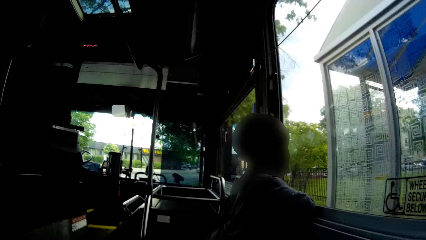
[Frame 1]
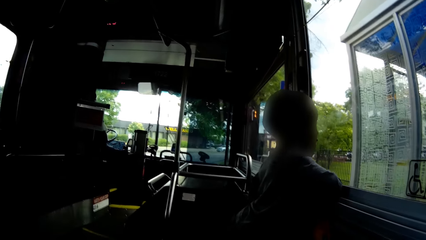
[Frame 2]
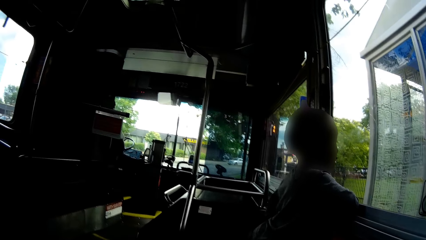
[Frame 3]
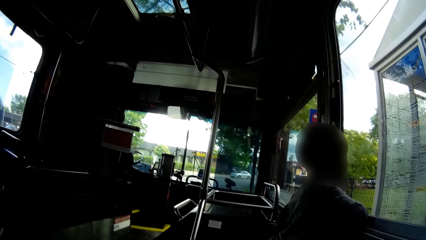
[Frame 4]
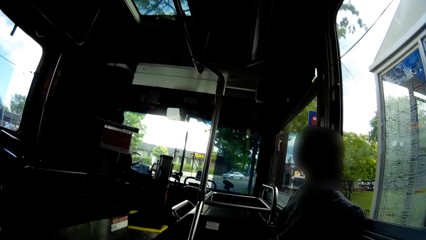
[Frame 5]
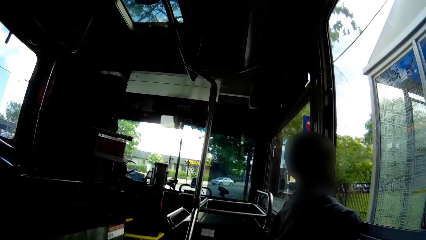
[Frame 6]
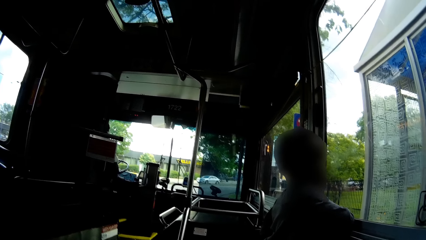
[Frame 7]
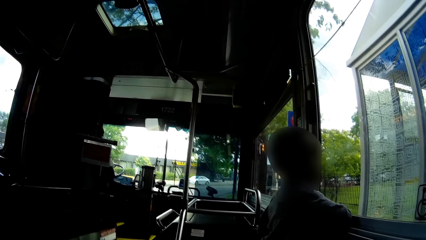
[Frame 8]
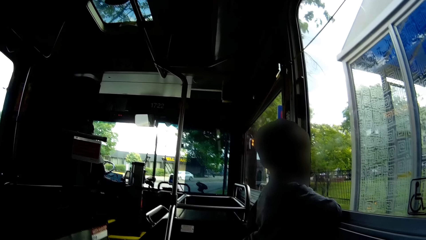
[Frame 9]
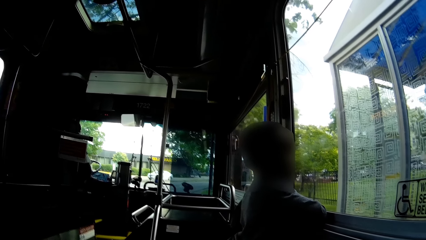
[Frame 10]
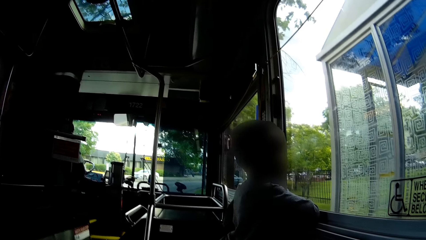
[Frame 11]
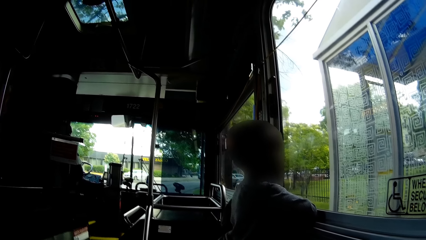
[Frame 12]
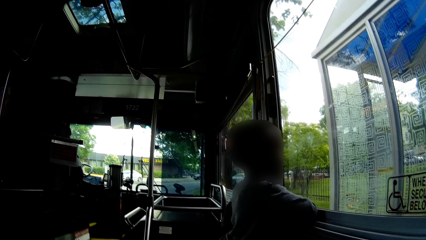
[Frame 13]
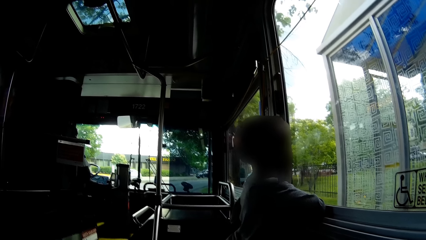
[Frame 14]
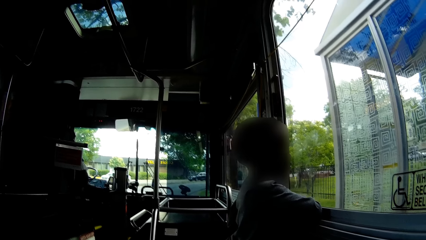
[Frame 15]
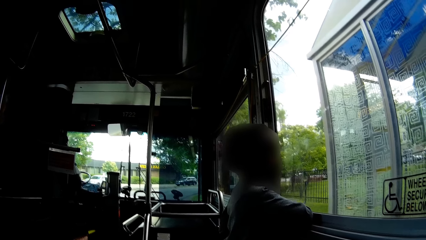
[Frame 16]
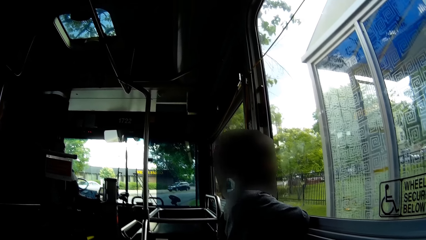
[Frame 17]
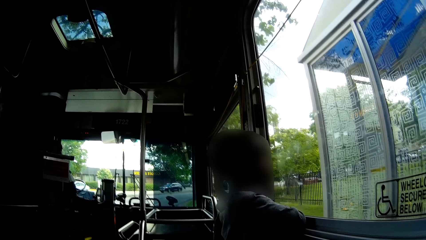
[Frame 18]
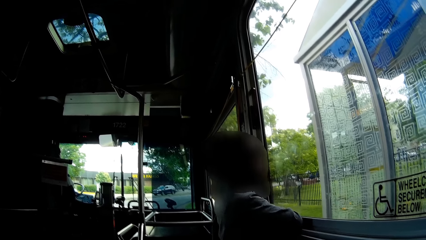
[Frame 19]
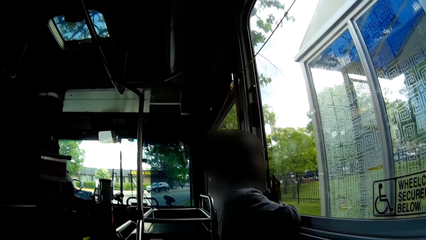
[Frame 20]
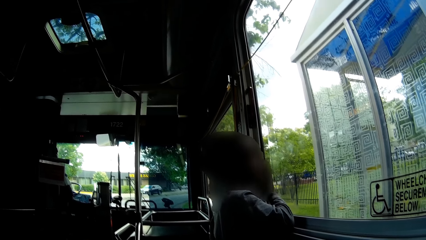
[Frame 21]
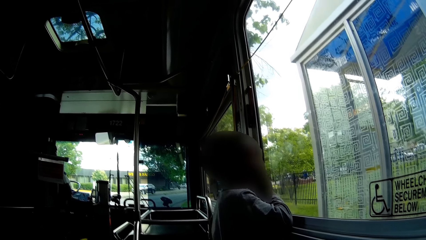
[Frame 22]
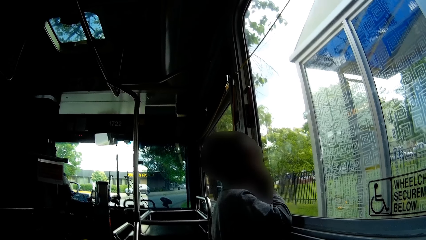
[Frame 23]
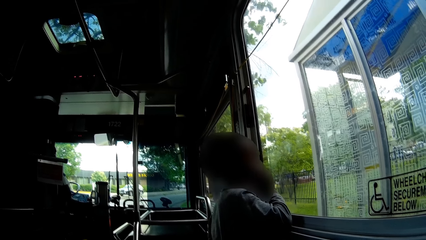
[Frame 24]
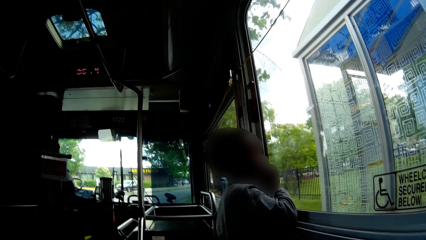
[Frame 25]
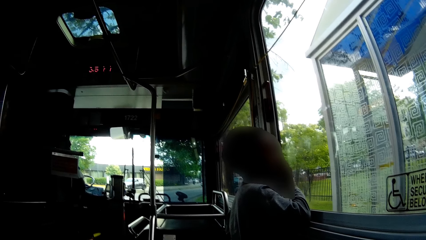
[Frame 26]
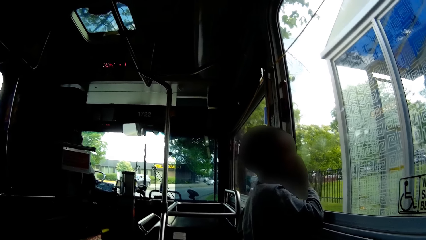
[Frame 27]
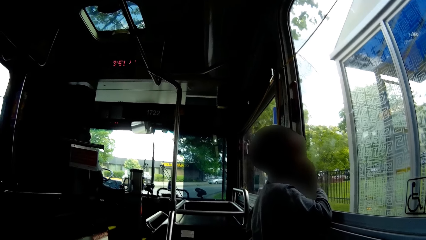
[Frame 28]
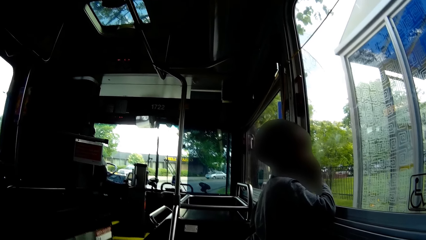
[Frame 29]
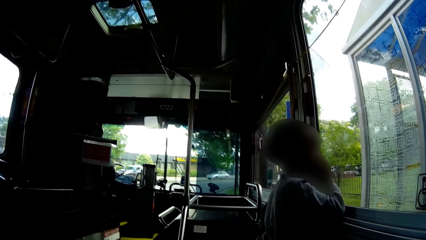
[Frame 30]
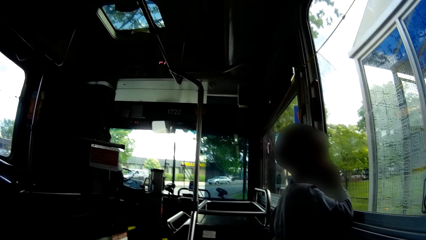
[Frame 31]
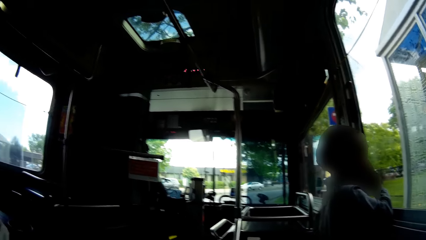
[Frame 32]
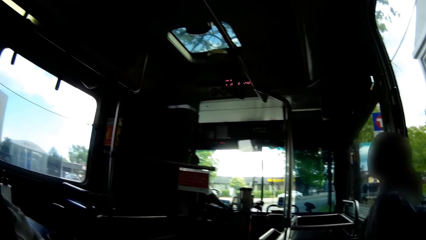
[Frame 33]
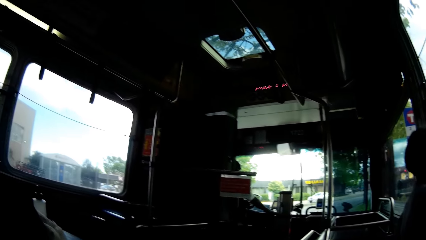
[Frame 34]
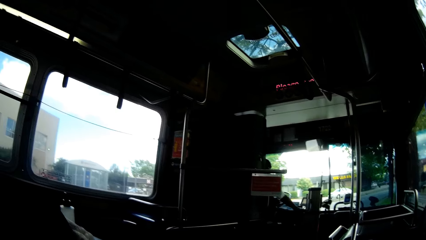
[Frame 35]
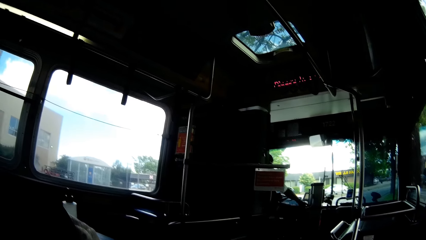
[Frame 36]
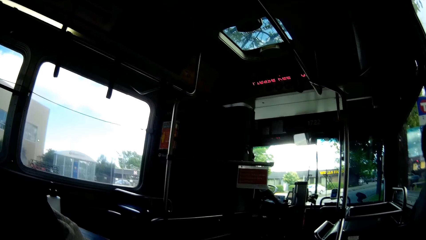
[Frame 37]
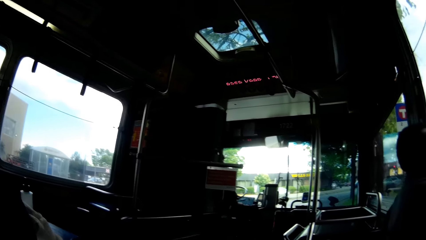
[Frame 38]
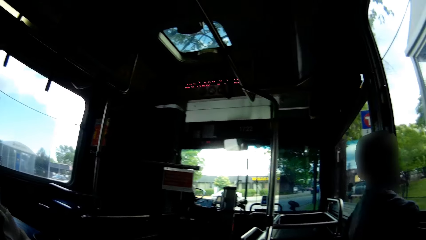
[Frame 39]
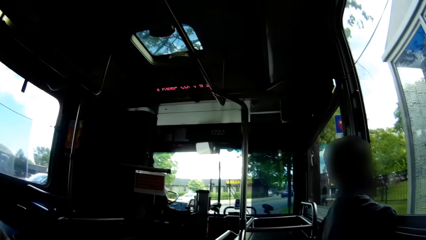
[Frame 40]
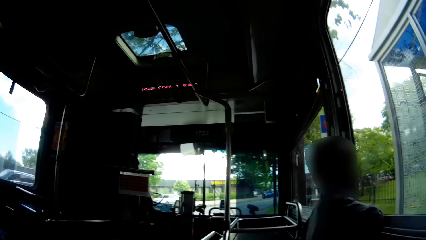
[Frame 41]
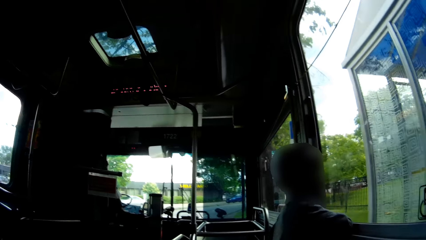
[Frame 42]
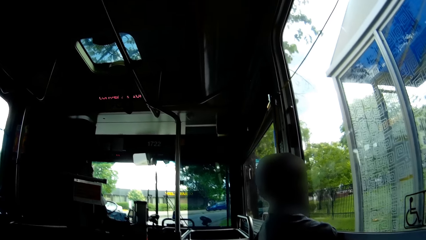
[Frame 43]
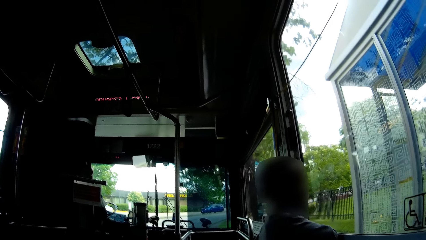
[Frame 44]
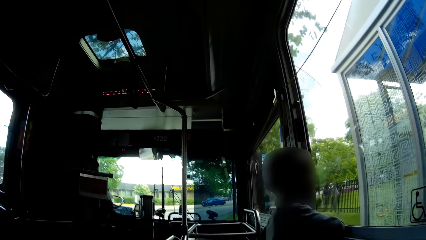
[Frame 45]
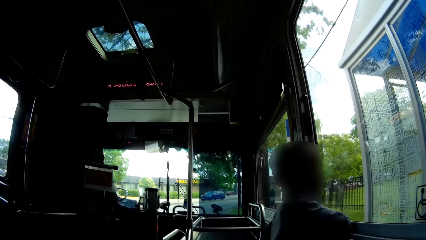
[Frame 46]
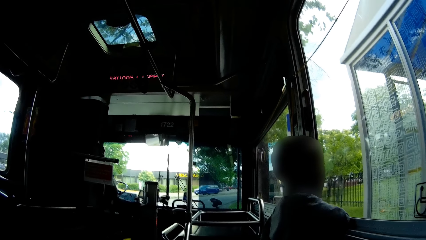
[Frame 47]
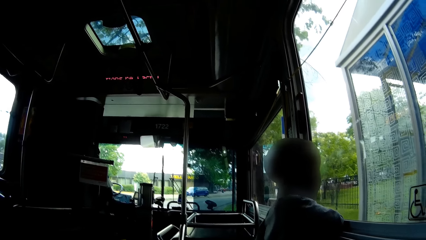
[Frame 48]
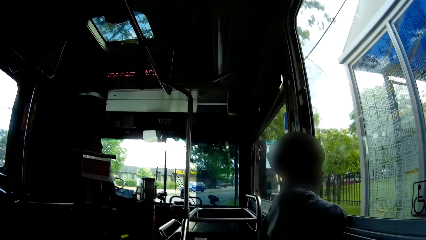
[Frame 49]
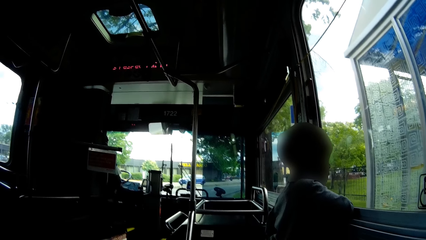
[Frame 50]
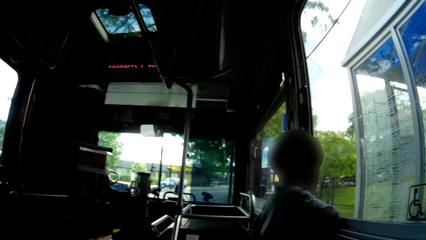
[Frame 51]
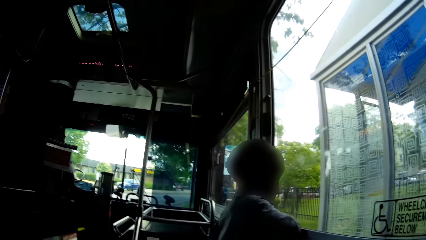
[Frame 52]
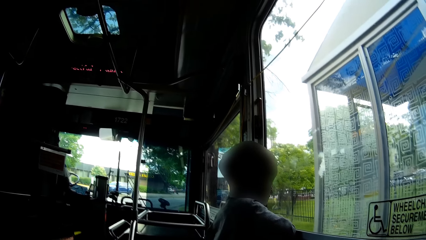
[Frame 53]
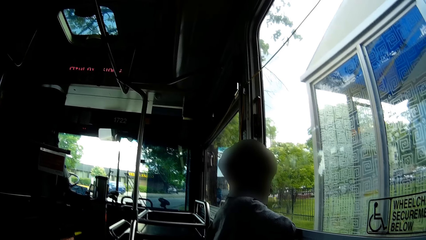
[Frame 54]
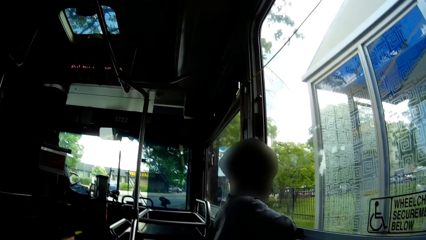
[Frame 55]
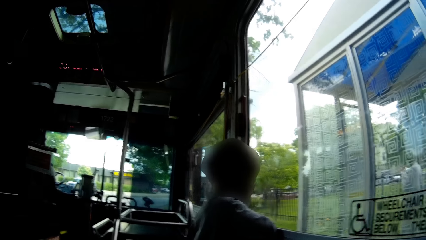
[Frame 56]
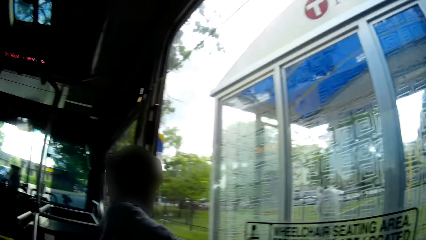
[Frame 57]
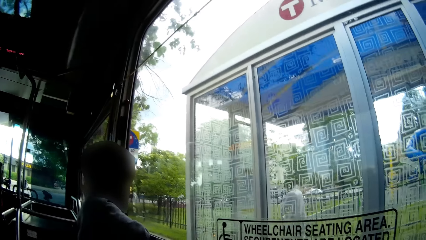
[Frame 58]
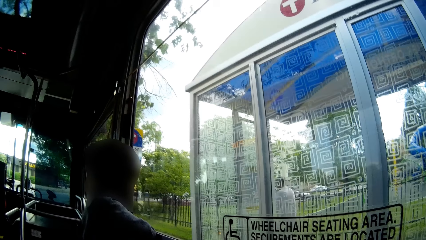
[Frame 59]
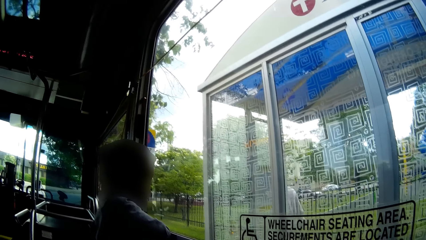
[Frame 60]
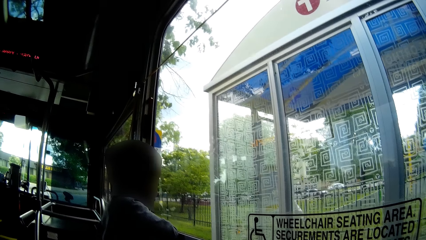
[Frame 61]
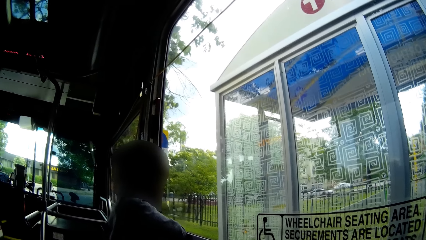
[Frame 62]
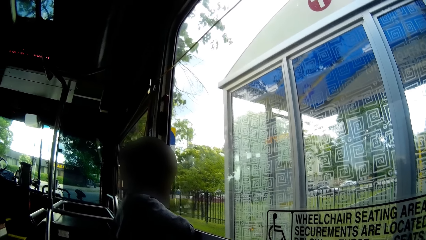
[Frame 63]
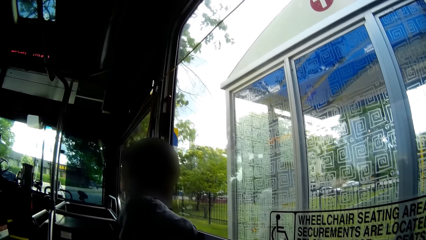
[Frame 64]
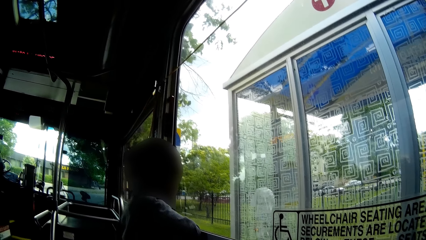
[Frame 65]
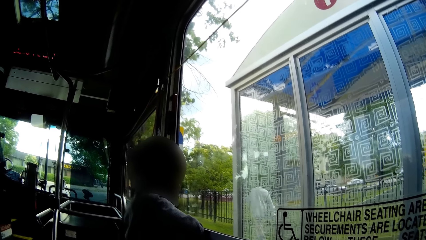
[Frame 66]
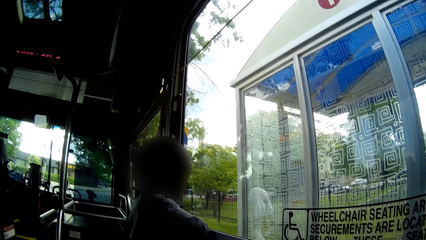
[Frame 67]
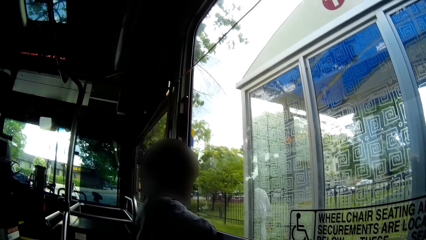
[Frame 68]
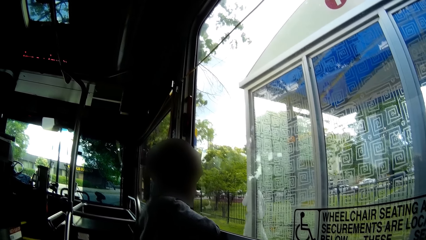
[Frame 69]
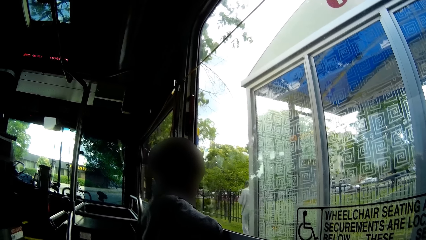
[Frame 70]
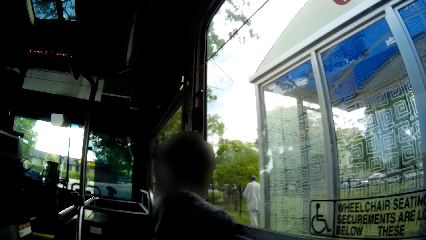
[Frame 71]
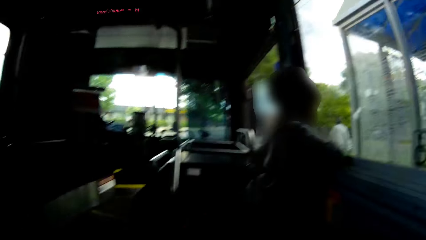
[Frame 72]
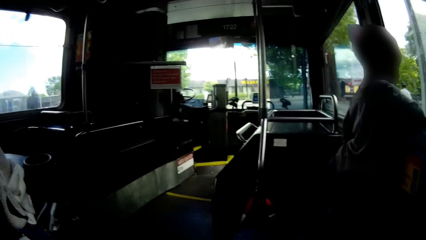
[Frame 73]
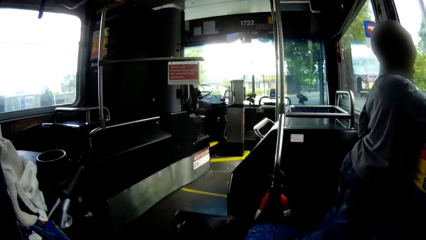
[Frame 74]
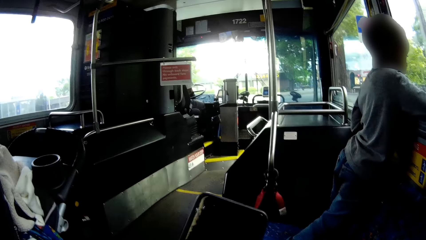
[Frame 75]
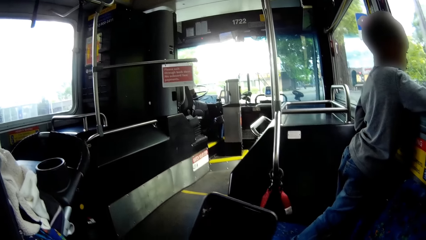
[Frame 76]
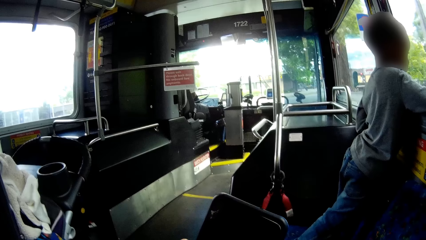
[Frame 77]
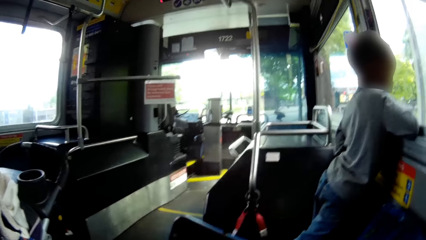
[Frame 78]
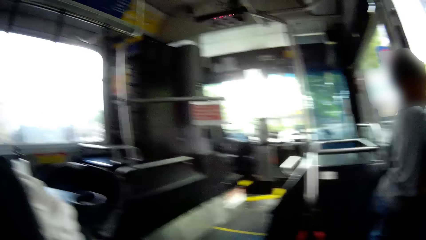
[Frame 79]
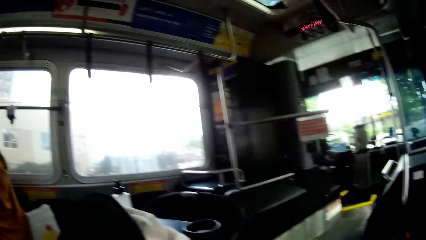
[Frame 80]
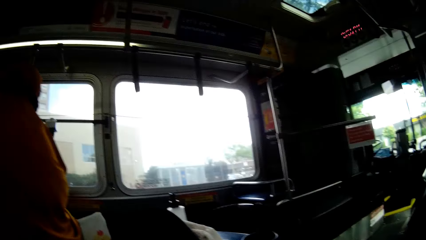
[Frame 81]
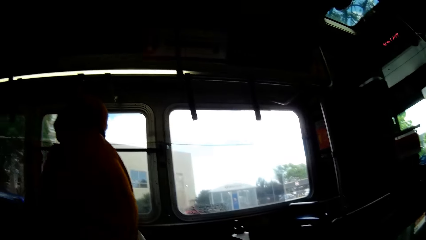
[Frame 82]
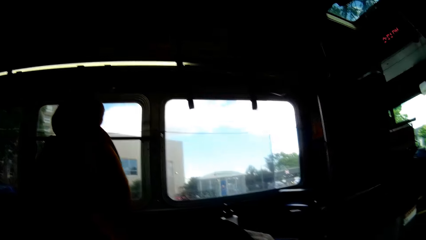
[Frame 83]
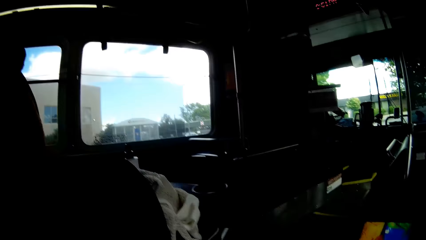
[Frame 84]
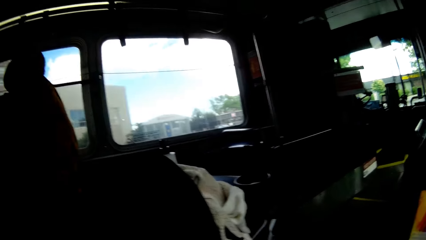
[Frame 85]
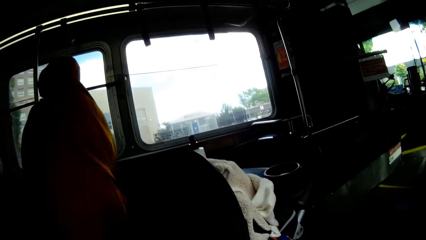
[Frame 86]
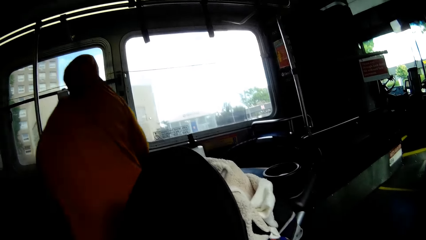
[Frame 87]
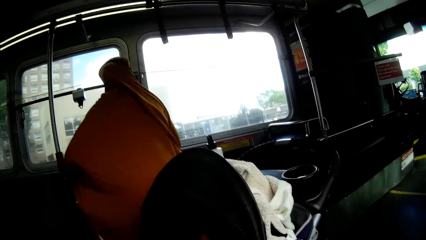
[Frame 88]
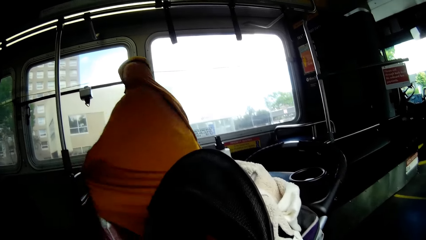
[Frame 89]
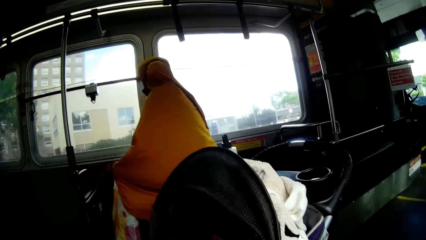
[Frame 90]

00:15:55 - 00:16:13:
The camera wearer talks with a boy. They use the phone.
